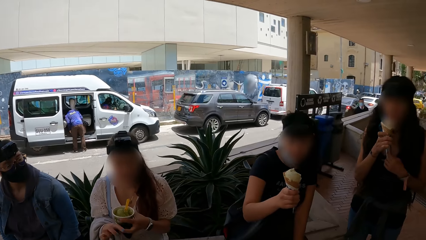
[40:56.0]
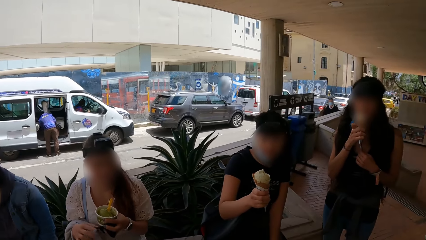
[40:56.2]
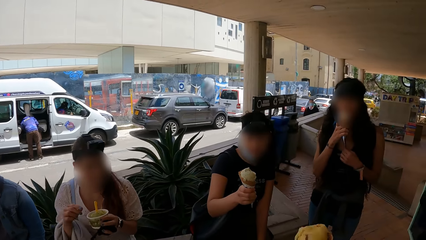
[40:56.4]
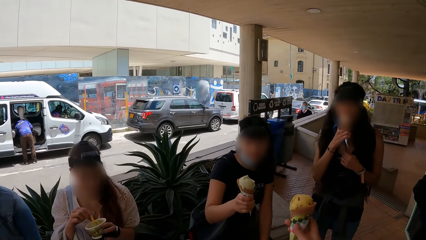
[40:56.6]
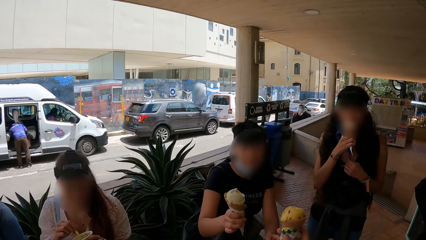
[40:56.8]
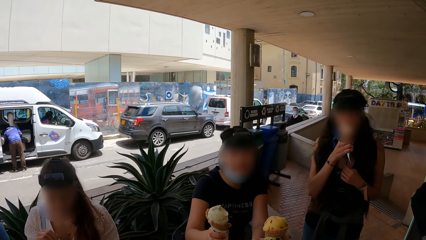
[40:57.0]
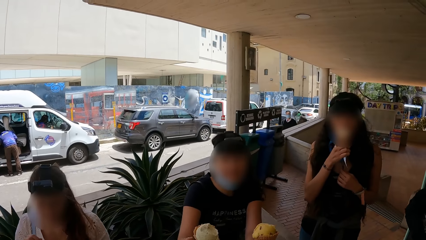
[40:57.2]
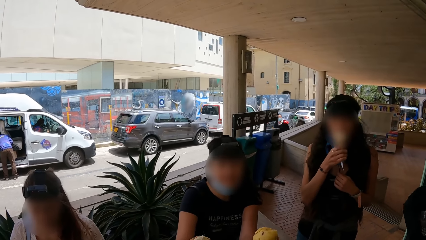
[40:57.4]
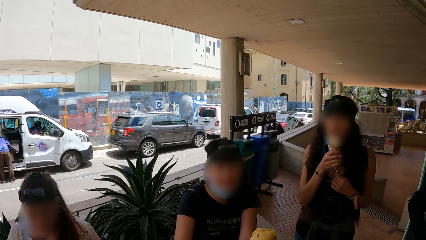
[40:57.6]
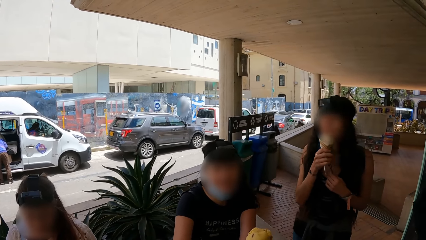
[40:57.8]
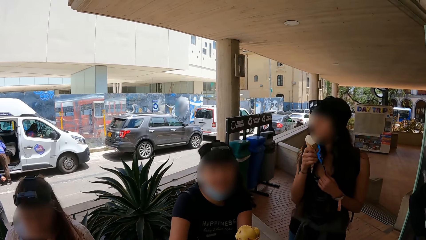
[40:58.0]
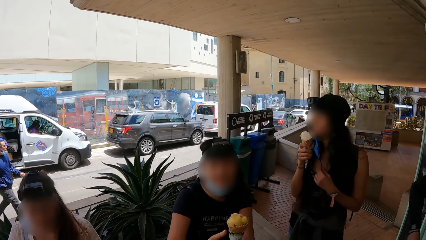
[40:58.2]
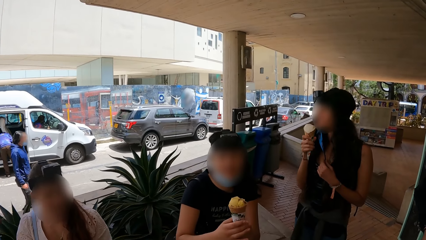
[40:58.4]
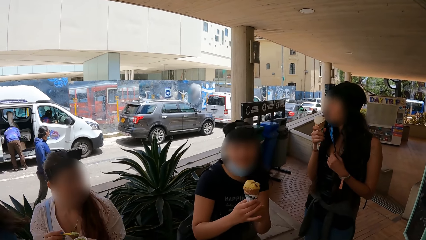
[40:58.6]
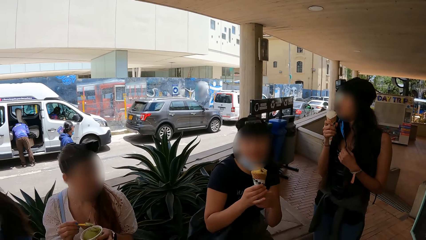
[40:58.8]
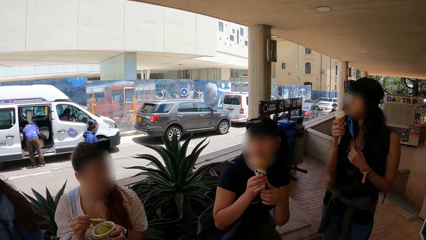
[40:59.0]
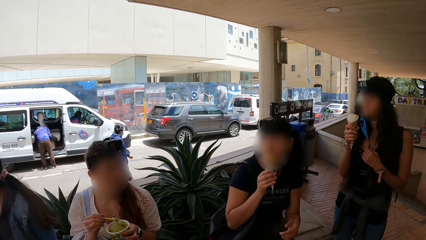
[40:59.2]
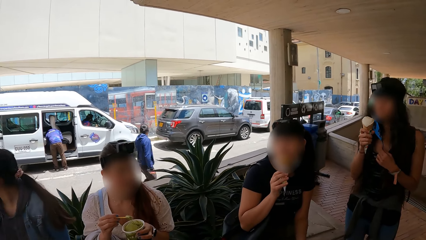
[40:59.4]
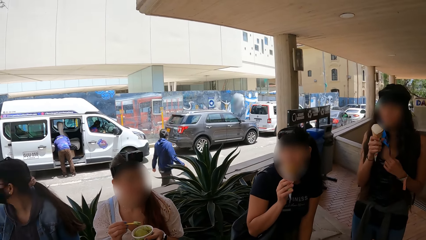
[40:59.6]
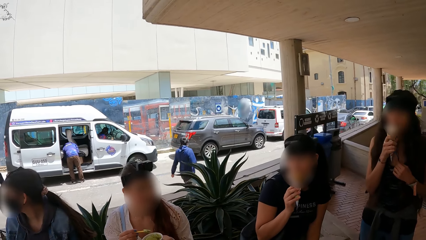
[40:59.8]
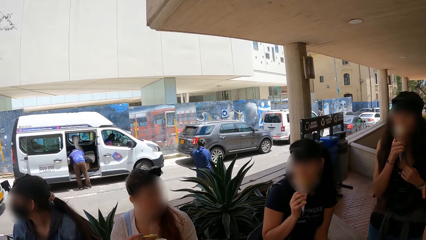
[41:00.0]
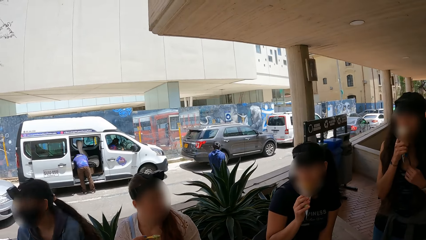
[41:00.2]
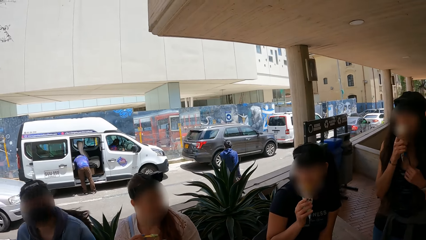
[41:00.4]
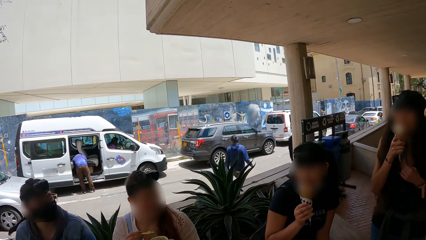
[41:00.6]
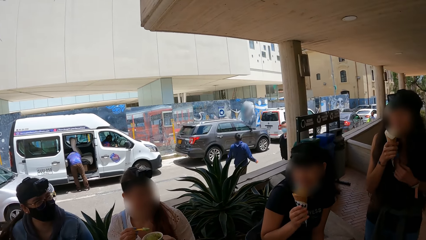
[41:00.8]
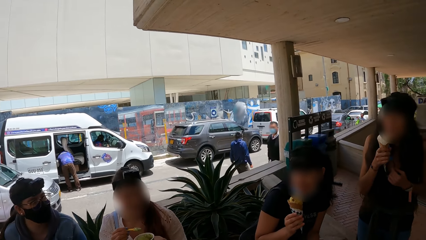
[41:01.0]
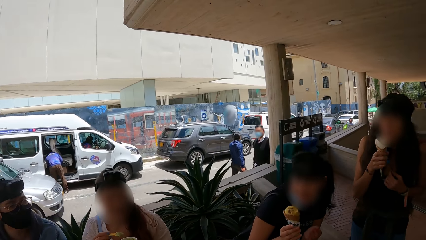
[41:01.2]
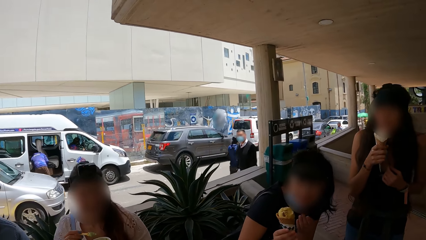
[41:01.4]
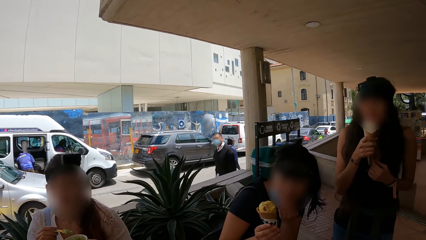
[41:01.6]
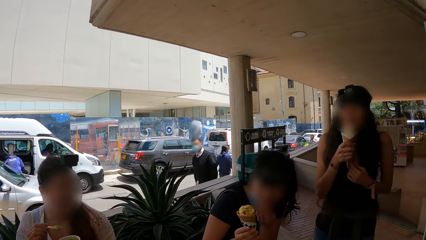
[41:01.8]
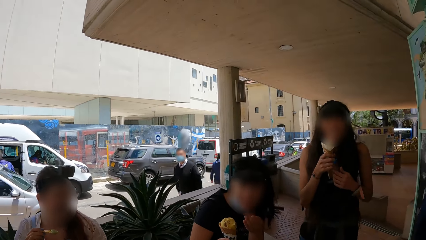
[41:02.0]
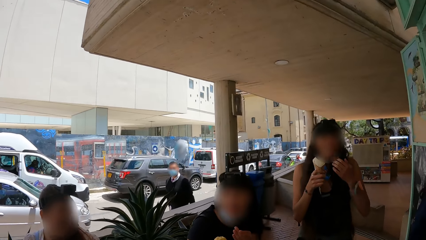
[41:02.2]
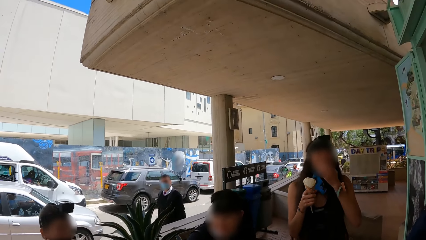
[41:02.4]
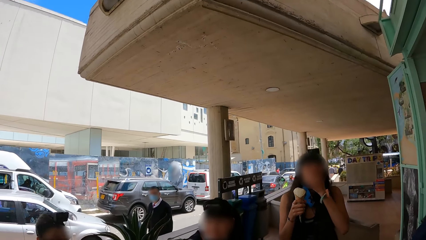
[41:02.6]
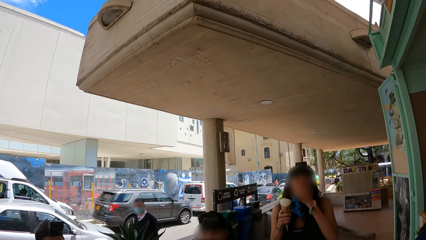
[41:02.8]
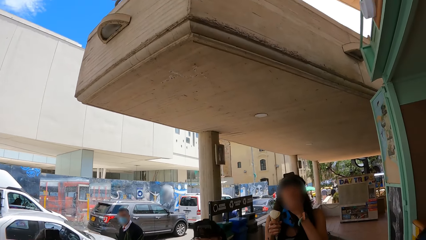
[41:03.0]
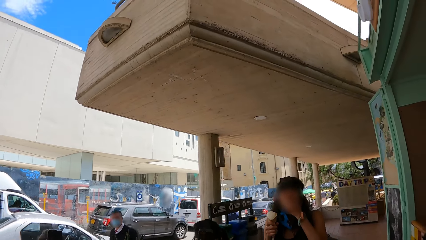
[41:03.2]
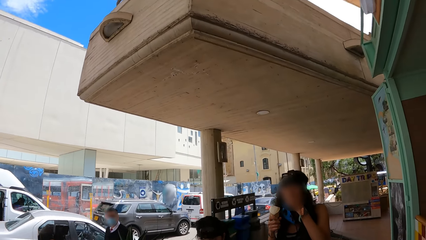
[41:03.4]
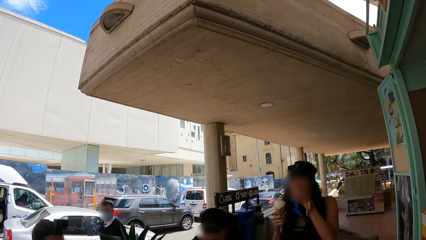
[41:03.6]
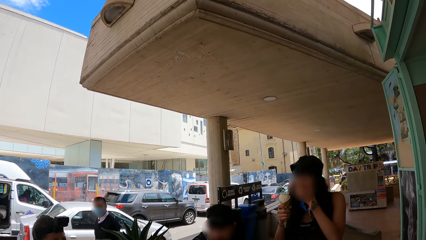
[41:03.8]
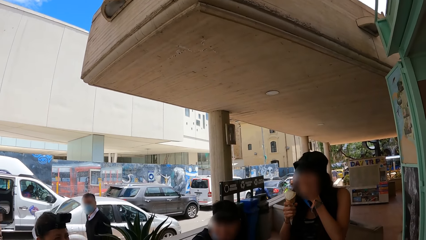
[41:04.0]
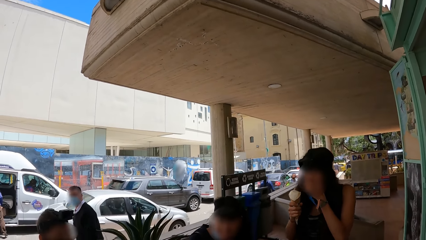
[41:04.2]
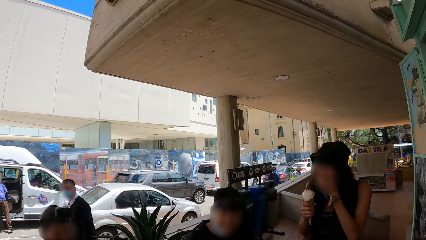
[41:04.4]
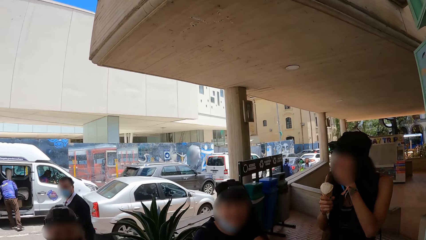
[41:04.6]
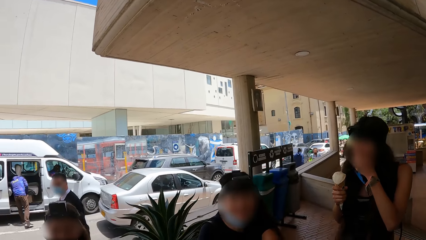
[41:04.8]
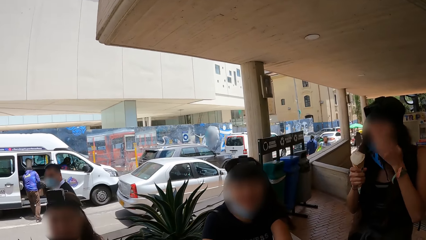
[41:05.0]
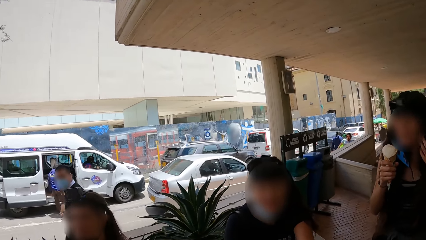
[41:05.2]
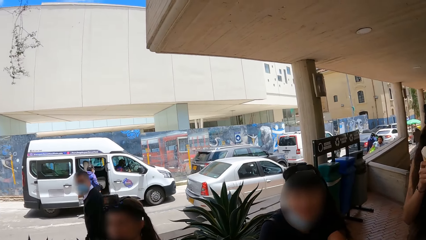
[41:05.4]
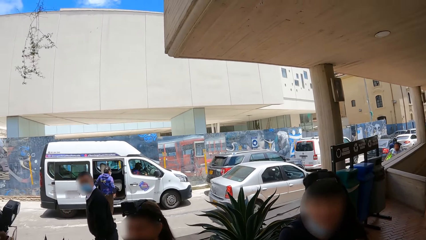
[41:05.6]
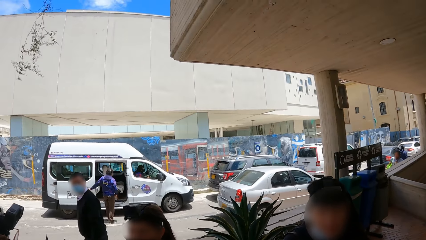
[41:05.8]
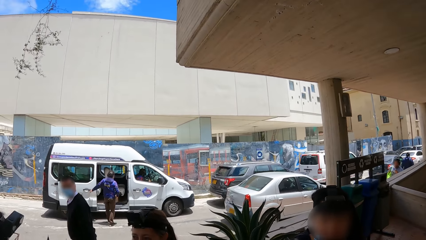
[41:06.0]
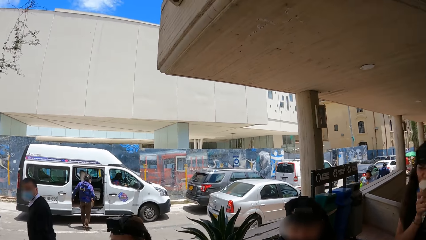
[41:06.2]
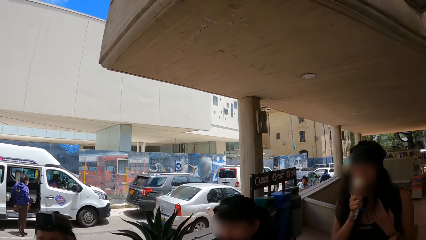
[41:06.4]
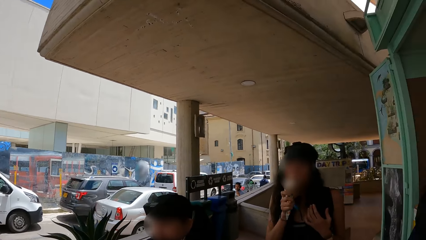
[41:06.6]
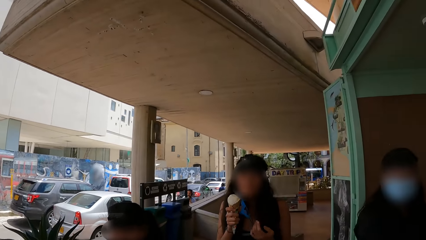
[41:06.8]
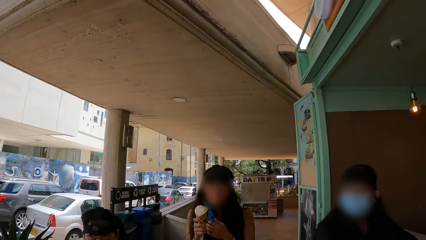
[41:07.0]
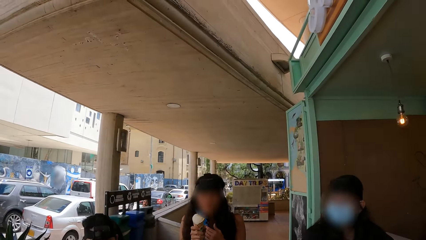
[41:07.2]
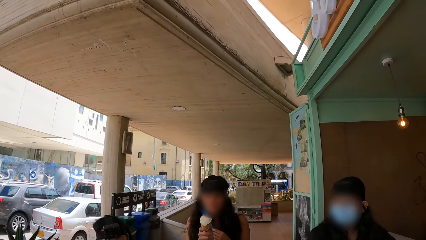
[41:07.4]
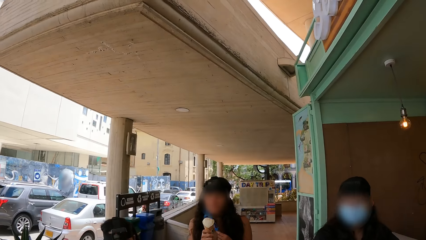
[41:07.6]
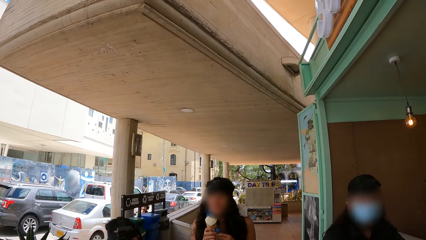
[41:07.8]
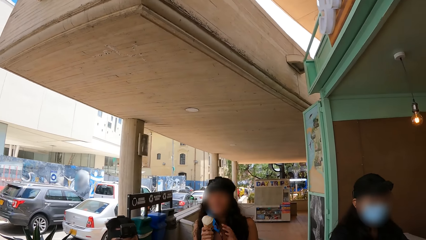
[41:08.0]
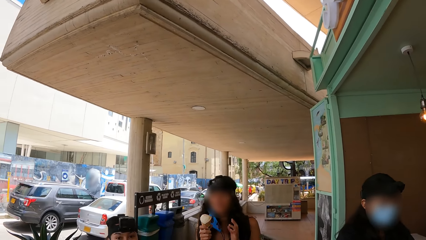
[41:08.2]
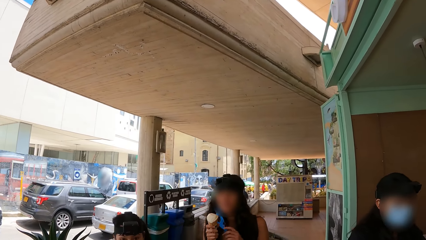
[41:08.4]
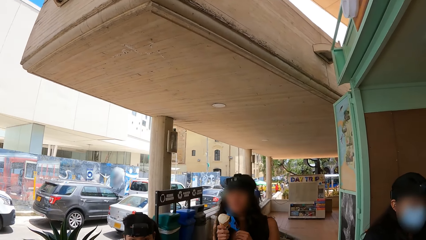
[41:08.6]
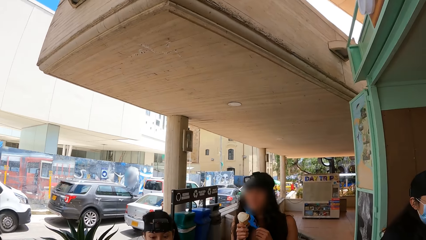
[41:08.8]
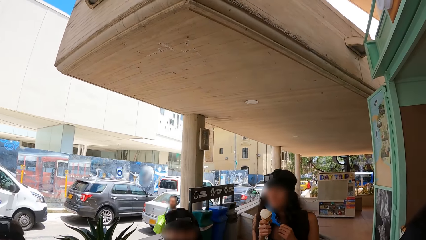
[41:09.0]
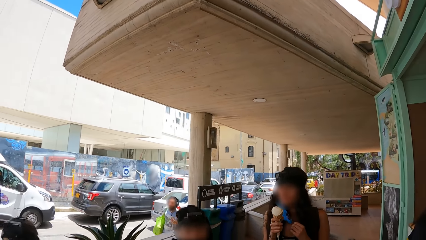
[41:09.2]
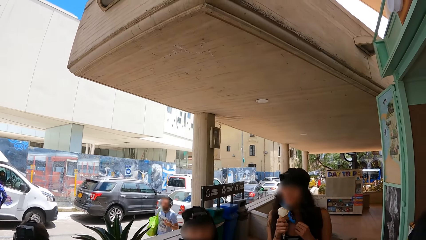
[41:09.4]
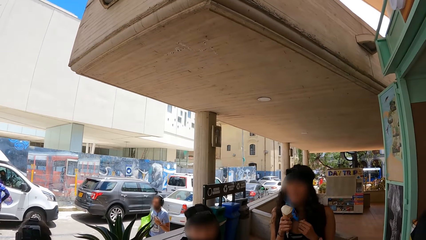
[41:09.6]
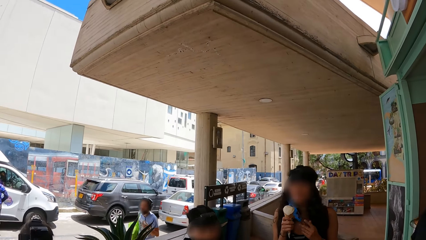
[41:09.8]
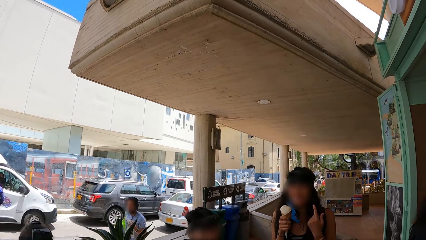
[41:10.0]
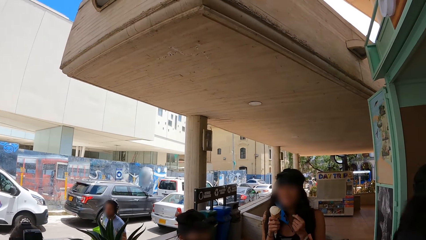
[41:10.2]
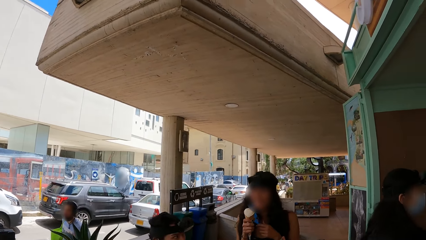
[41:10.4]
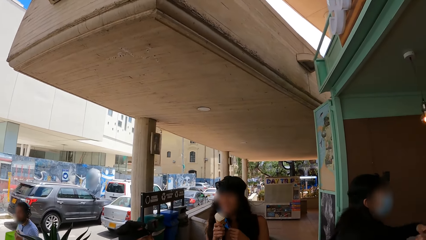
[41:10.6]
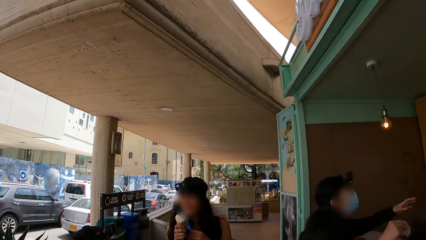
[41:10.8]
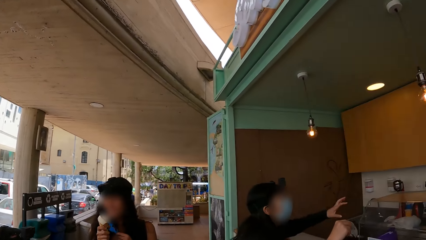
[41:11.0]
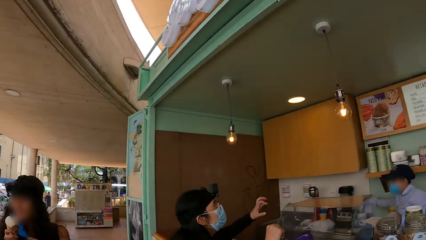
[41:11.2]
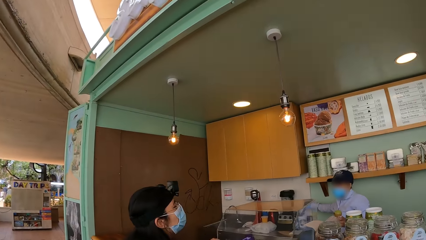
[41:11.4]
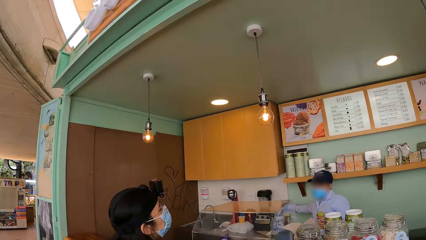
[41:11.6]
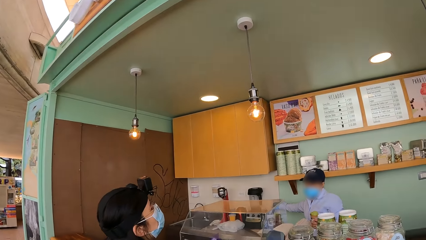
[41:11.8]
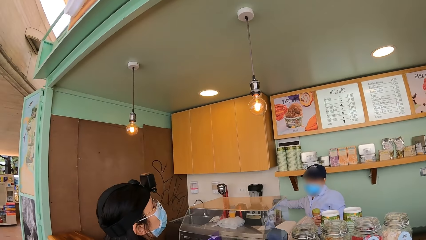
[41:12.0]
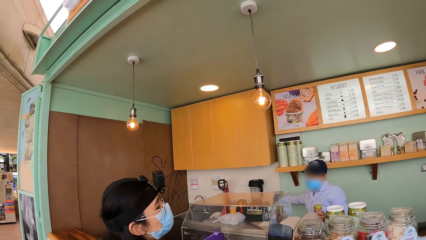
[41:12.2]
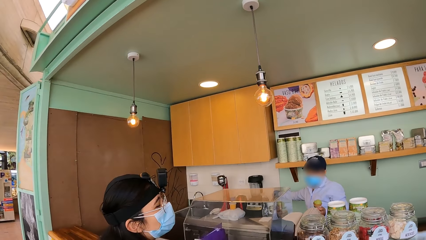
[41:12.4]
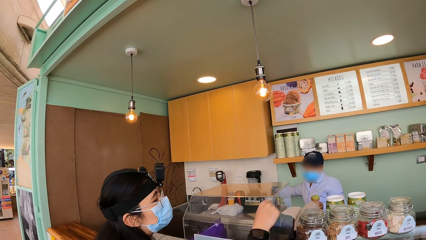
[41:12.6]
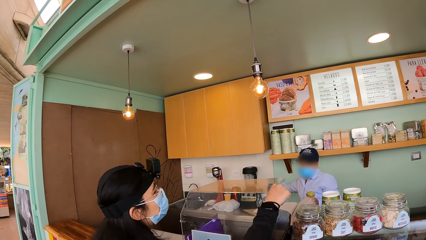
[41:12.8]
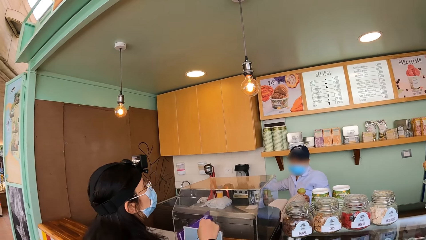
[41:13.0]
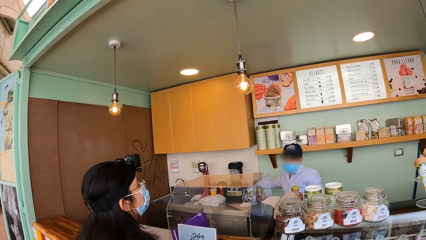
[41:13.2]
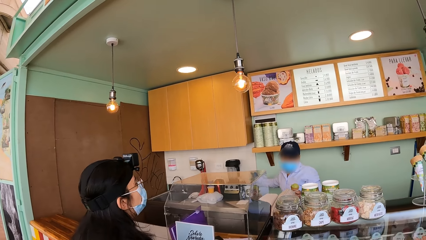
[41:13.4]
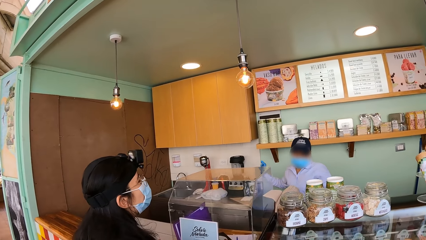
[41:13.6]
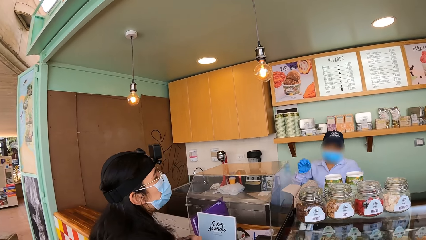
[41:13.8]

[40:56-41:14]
A woman passes a purse from her right hand to her left hand. Another woman licks the cone of ice cream in her hands. A third woman interacts with the camera wearer. The first woman takes ice cream with the scoop in her right hand from the cup in her left hand. The camera wearer exchanges ice cream with the third woman. The third woman collects the cone of ice cream from the camera wearer with her left hand. She gives the camera wearer the cone of ice cream in her right hand. The first woman holds ice cream with the scoop in her right hand. The third woman licks the cone of ice cream in her right hand and eats ice cream. The second woman licks the cone of ice cream in her right hand. The third woman cleans her mouth with her left hand. The second woman cleans her mouth with her left hand. The camera wearer looks around. They look at a lady. The second woman touches her facemask with her left hand. A fourth woman interacts with a man. The camera wearer looks at the ice cream shop.
